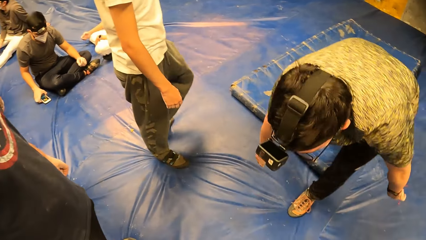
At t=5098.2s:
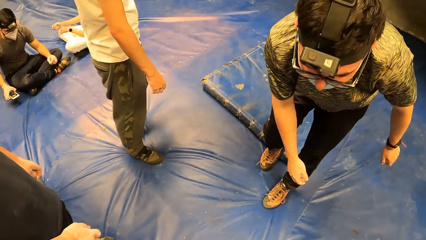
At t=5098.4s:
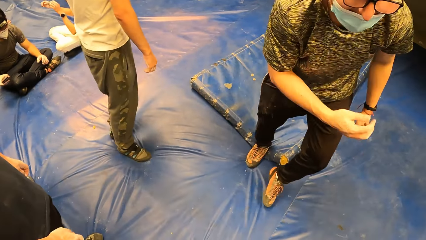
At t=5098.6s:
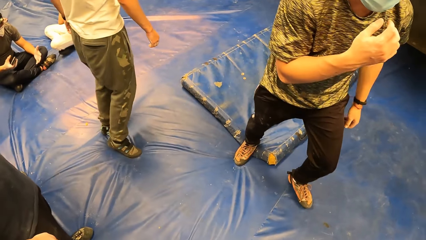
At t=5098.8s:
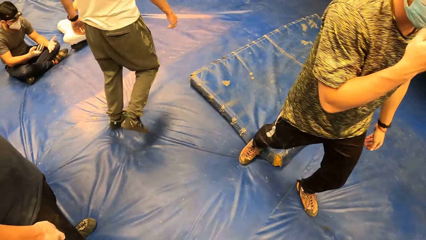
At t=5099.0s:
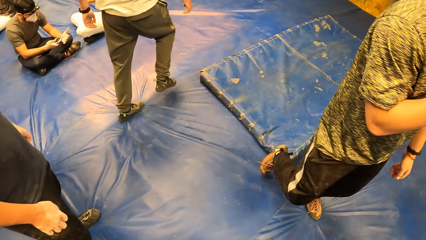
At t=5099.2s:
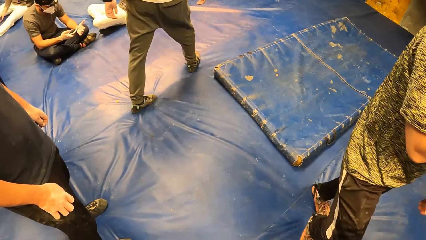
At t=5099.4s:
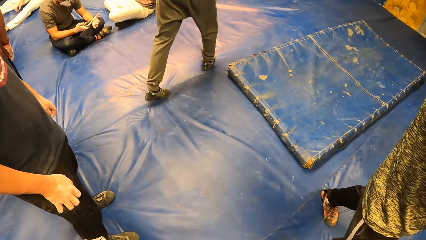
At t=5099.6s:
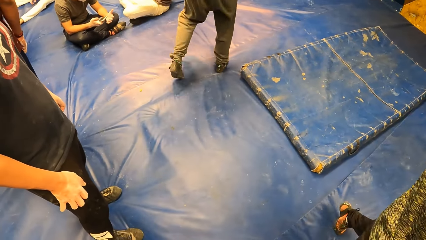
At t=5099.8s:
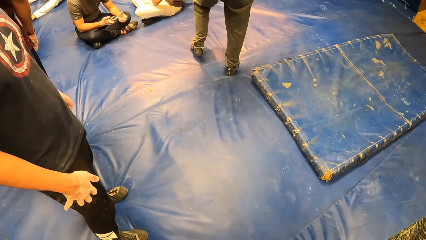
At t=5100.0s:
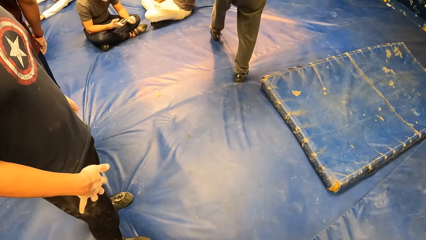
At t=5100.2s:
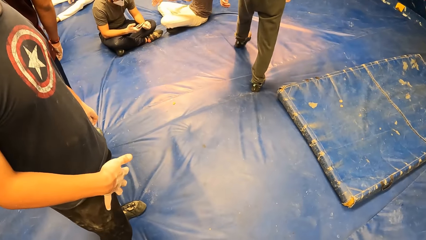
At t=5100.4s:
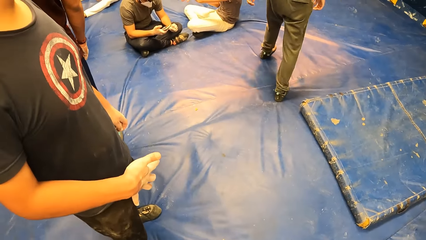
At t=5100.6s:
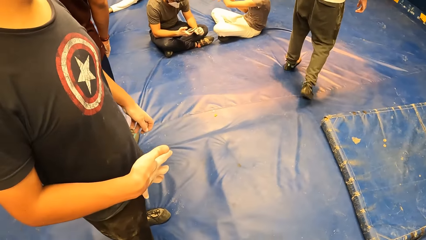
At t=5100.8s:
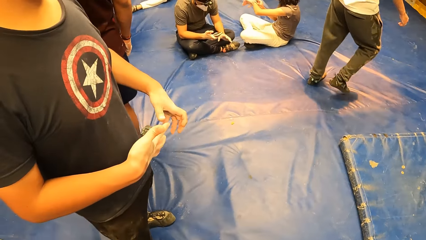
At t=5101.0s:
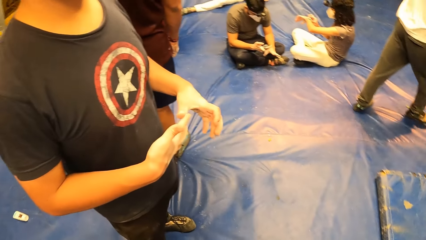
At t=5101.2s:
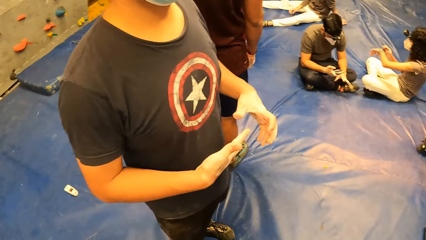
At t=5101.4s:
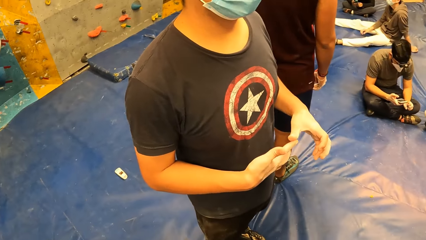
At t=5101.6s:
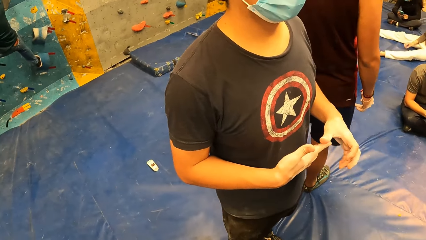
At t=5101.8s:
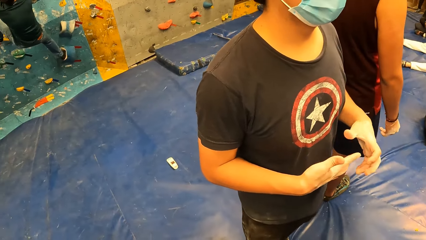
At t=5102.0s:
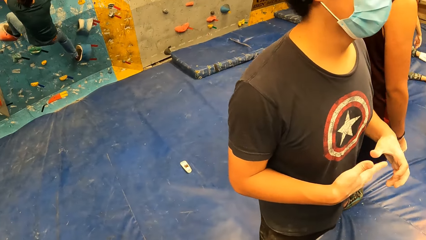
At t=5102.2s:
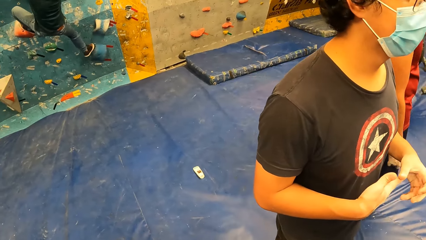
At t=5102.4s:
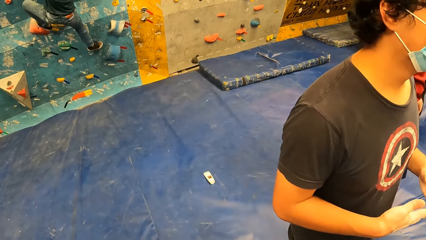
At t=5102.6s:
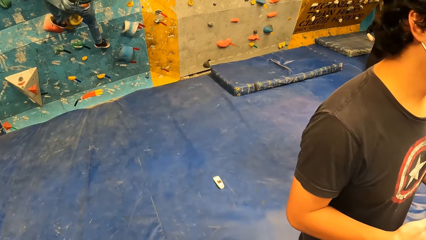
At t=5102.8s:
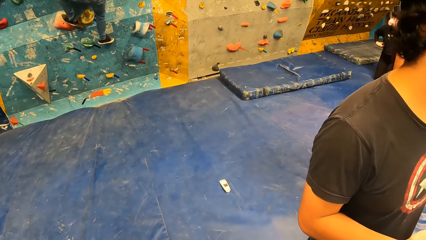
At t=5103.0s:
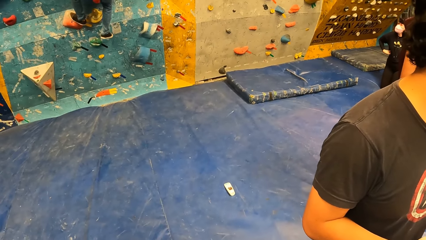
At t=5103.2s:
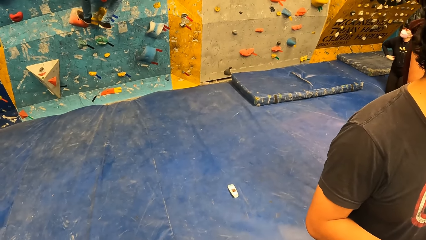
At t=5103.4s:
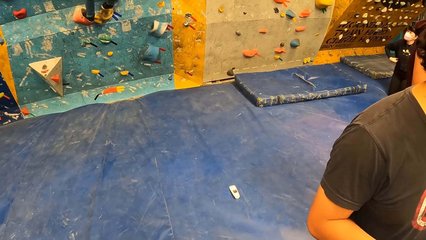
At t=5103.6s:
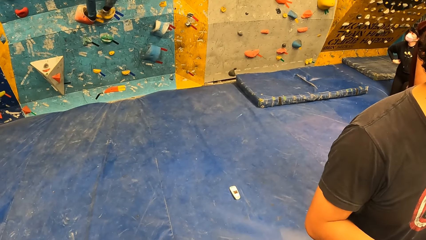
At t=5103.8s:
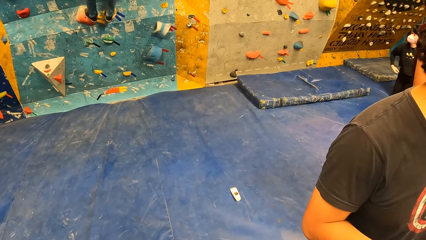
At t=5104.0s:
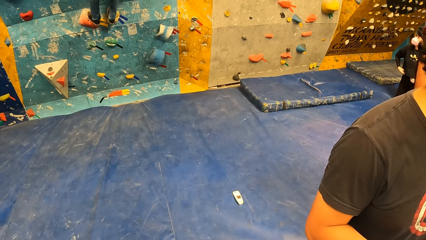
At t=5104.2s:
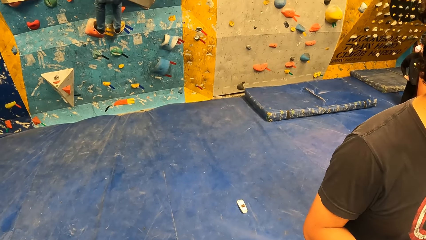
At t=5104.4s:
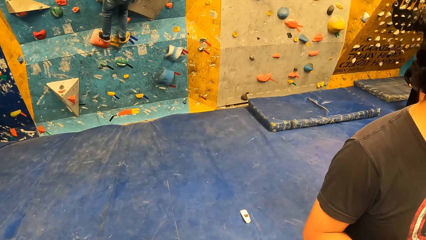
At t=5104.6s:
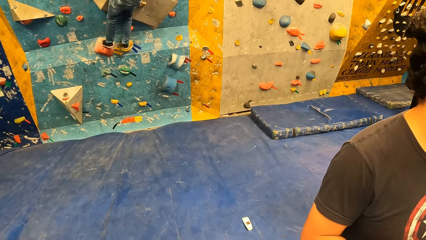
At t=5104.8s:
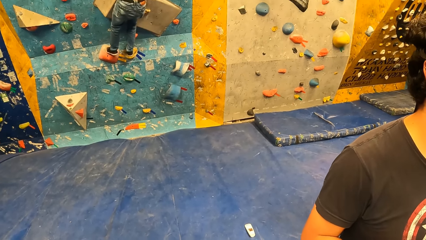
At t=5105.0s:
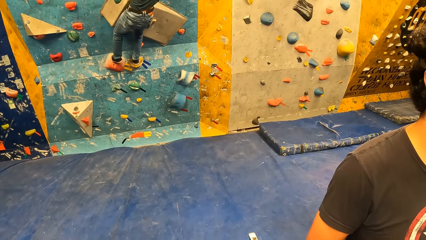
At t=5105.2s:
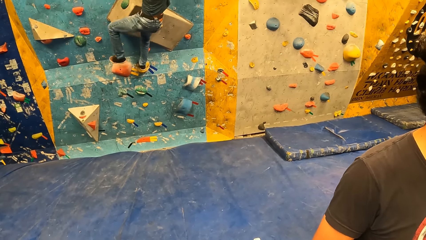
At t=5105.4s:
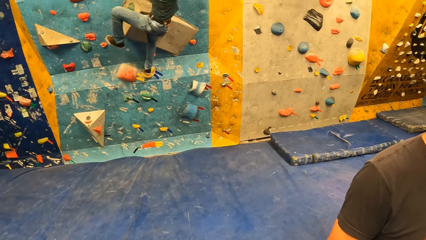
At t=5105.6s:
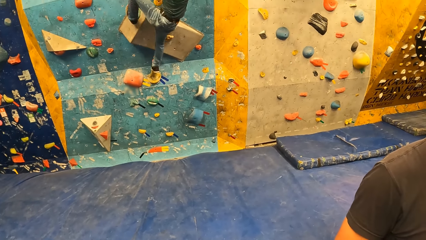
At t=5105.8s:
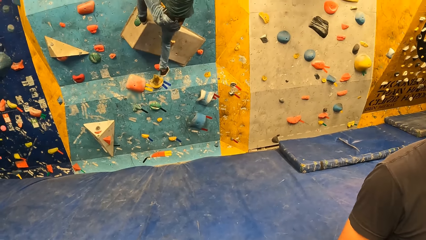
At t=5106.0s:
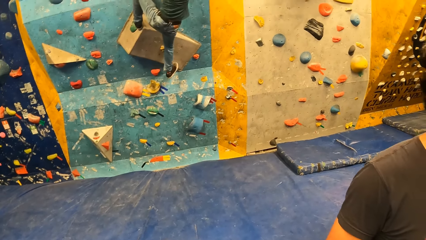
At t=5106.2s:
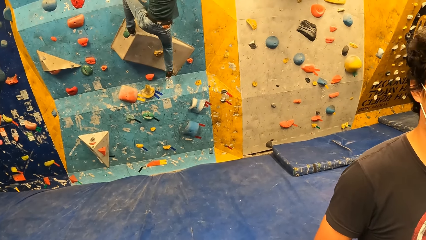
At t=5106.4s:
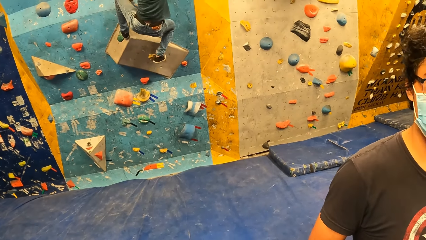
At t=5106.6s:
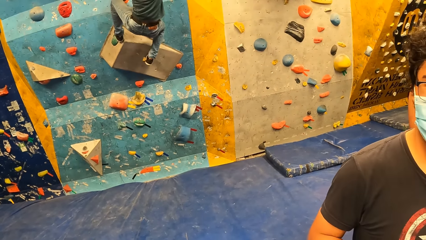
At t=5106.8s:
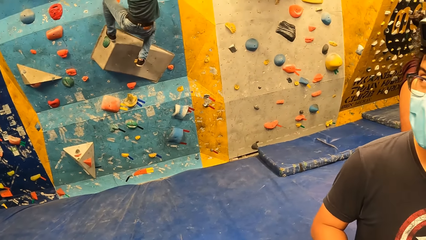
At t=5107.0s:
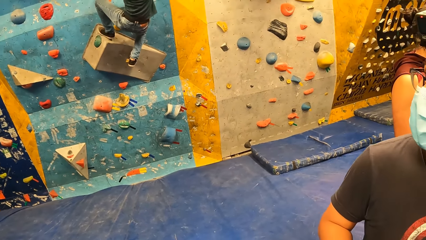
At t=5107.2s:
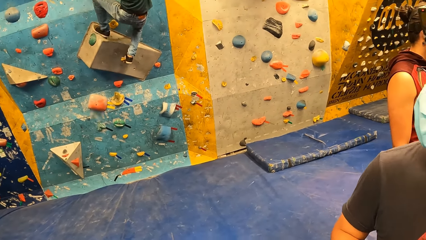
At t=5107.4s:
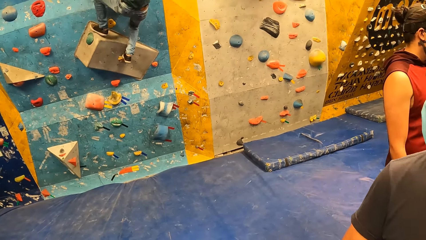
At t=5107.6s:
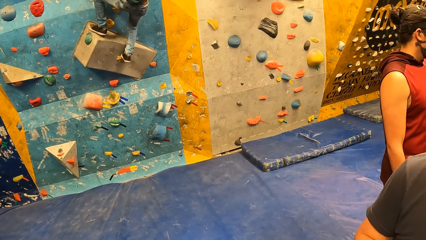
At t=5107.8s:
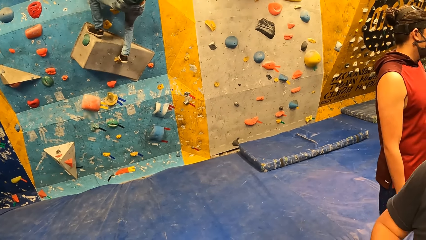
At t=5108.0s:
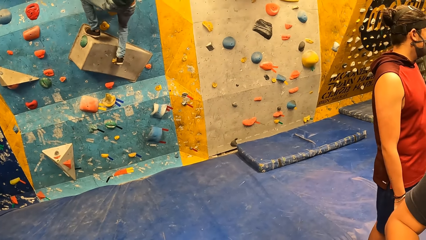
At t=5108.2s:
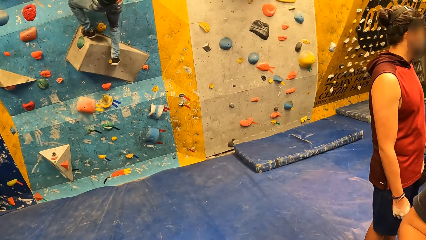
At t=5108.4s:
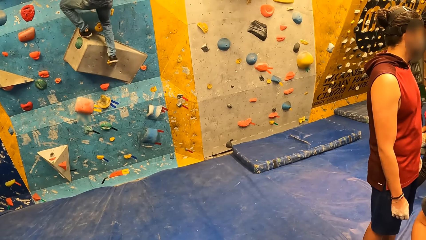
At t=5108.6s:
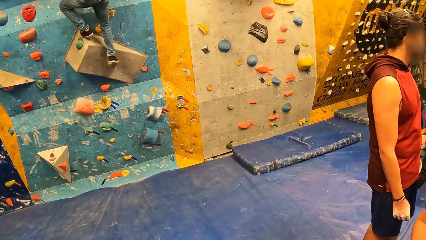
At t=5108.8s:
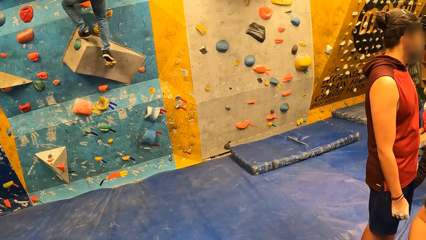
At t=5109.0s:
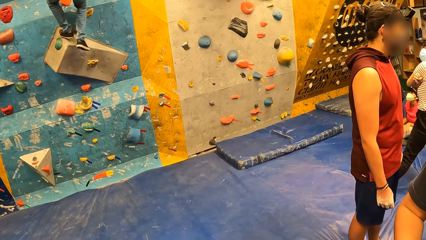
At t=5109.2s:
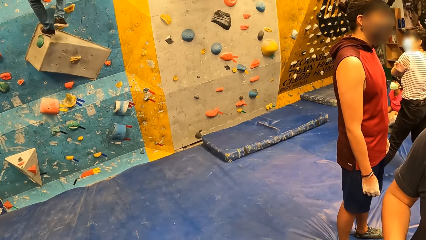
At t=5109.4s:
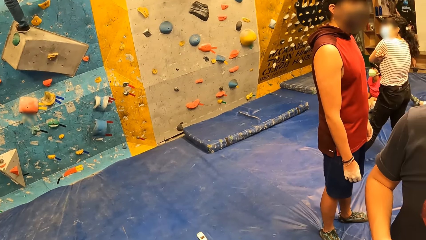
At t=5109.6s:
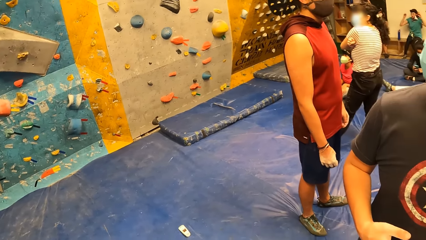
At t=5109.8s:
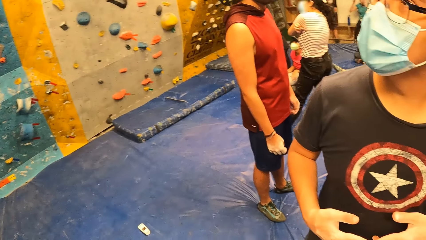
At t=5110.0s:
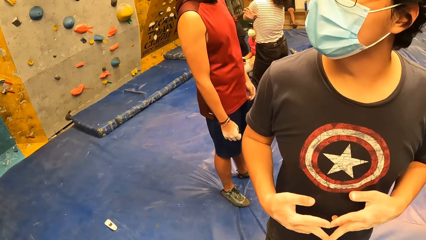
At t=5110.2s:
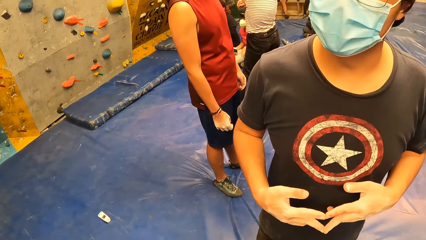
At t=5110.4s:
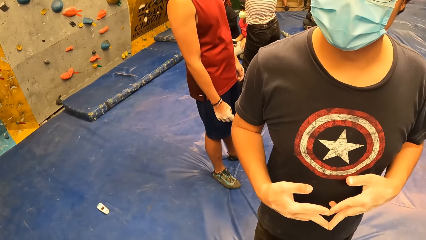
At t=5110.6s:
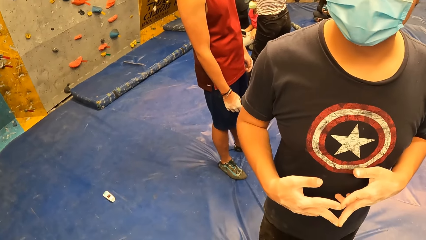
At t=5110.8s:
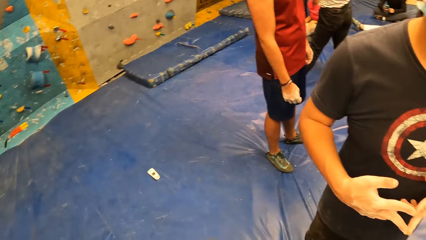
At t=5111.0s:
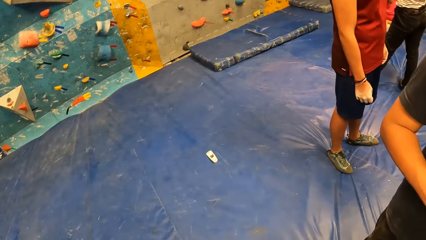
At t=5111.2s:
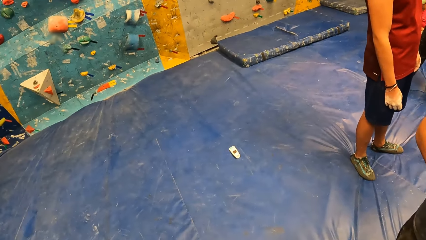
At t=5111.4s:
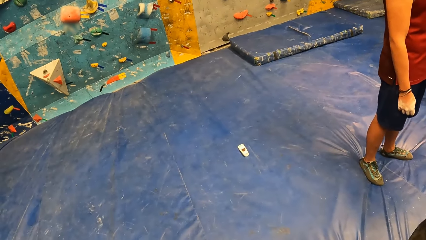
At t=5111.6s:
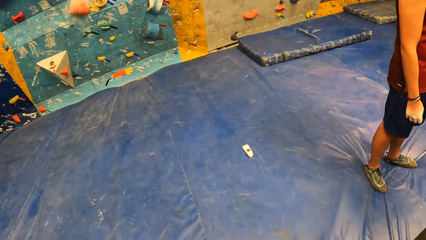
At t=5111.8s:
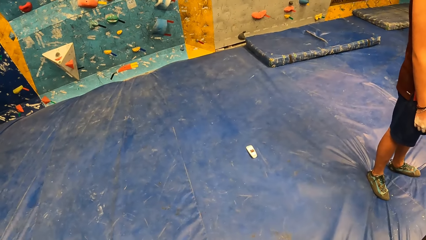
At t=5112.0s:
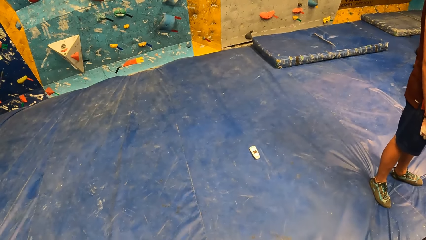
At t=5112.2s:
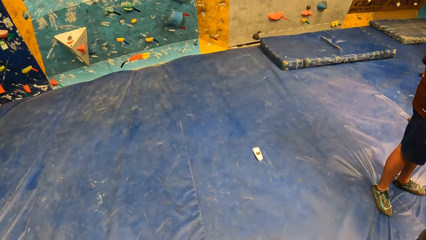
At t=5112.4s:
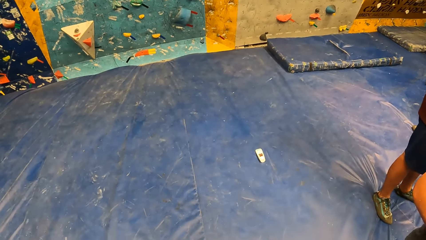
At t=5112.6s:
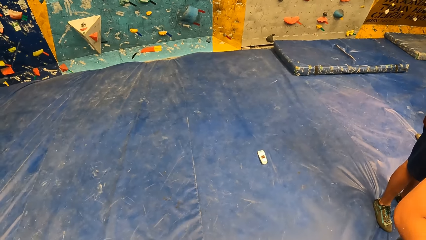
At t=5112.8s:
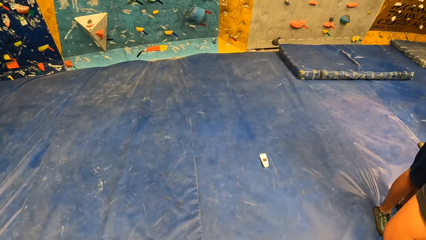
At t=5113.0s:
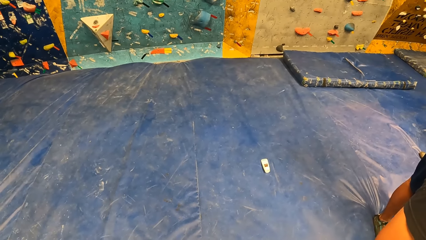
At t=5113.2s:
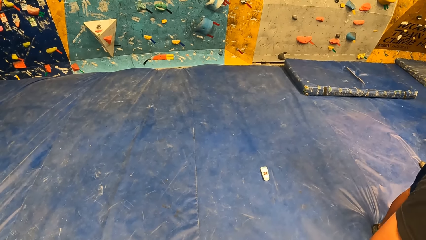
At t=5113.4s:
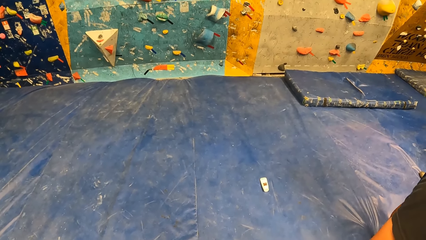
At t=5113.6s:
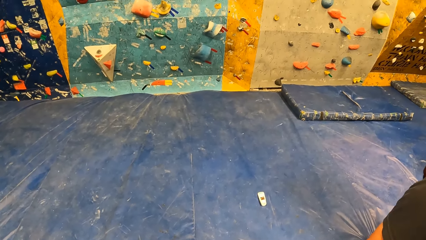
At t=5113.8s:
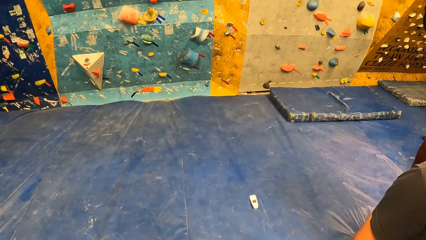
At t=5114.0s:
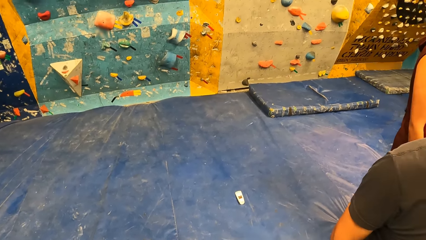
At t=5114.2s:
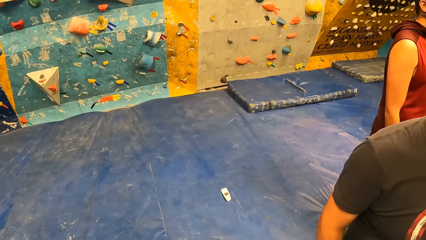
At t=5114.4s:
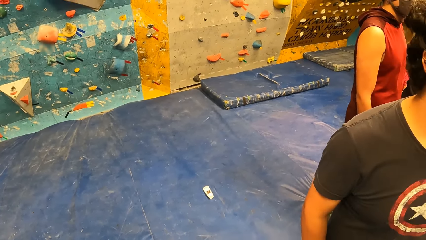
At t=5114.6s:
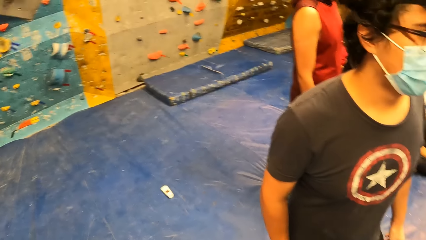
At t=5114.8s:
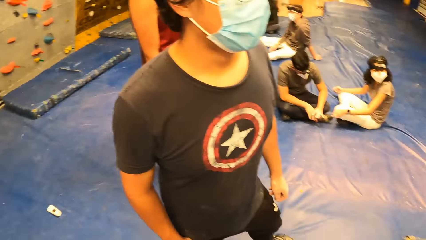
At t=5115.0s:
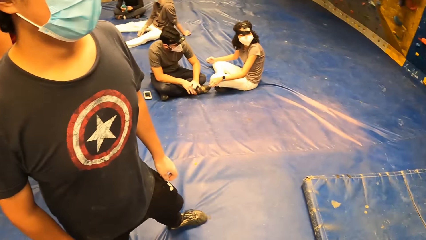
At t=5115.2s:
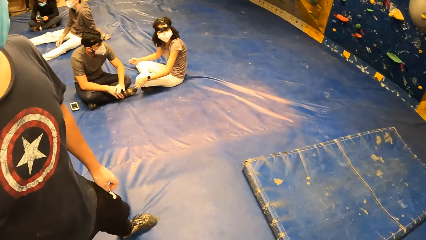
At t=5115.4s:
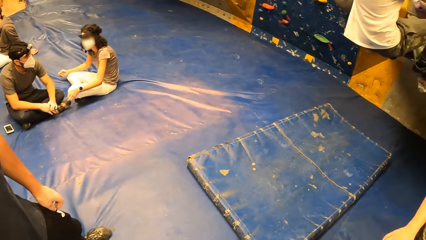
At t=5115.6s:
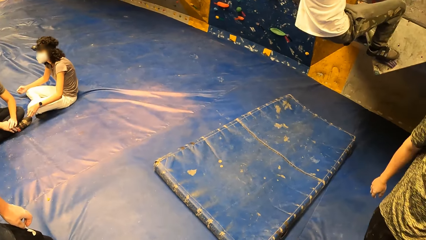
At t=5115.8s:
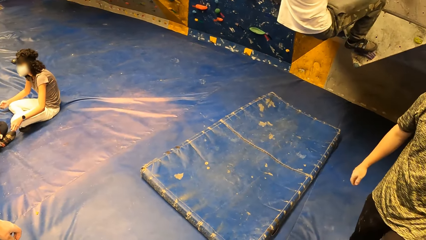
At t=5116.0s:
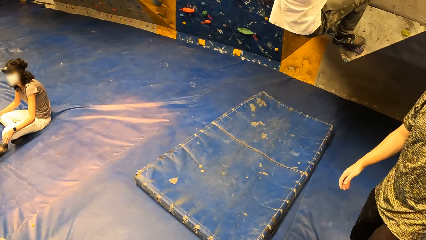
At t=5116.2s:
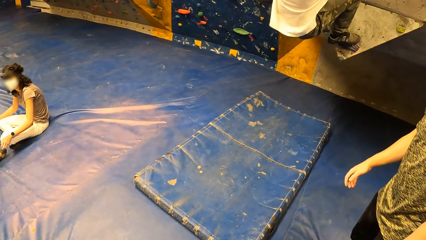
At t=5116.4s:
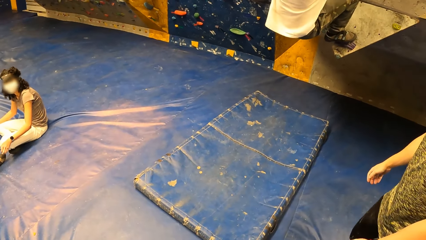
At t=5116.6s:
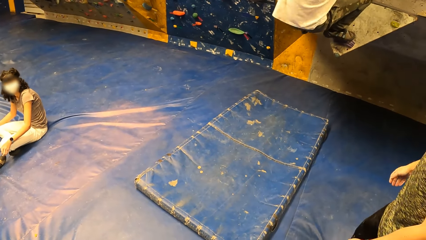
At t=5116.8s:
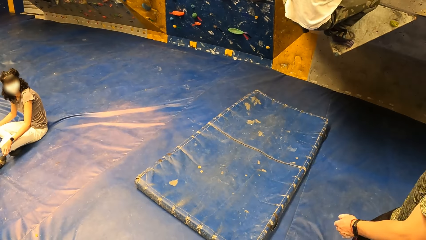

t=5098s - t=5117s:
The camera wearer looks around. They interact with a man. They look around.
